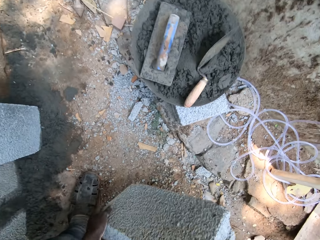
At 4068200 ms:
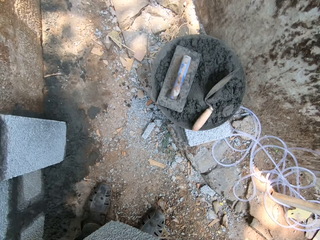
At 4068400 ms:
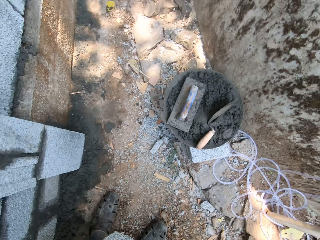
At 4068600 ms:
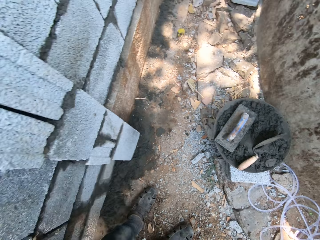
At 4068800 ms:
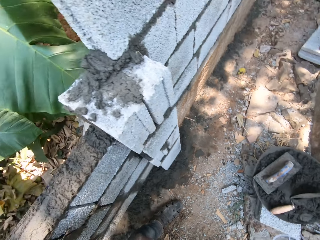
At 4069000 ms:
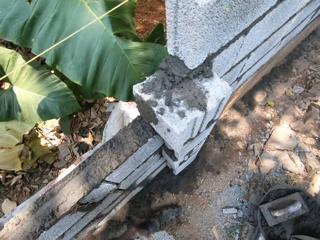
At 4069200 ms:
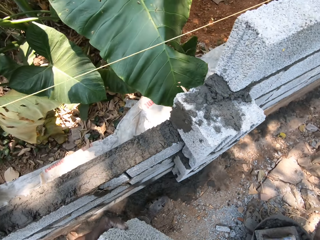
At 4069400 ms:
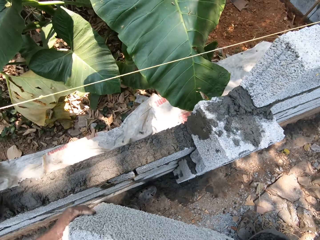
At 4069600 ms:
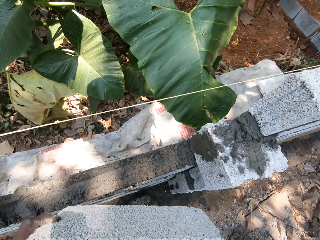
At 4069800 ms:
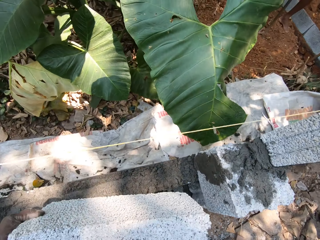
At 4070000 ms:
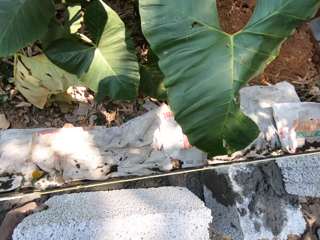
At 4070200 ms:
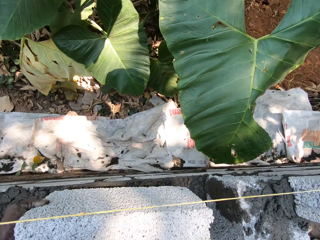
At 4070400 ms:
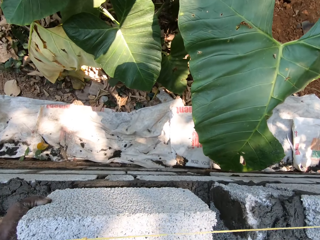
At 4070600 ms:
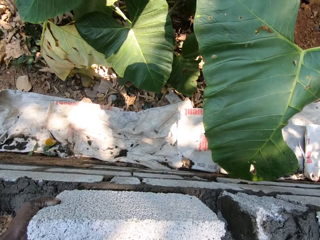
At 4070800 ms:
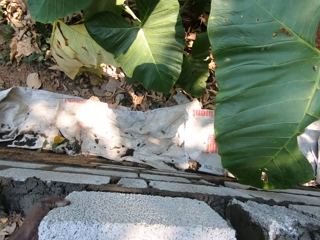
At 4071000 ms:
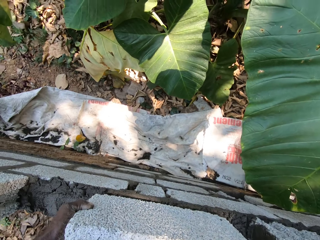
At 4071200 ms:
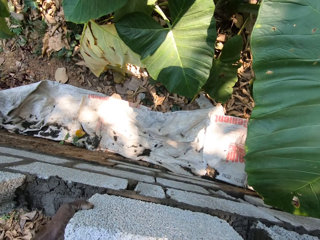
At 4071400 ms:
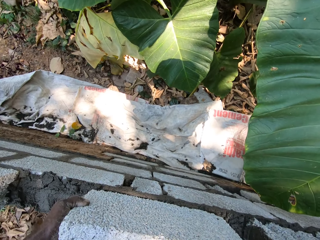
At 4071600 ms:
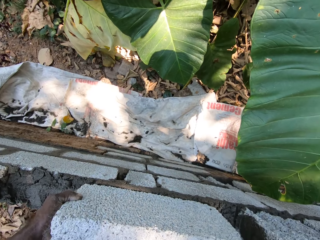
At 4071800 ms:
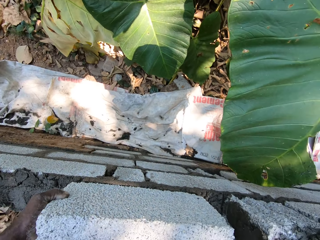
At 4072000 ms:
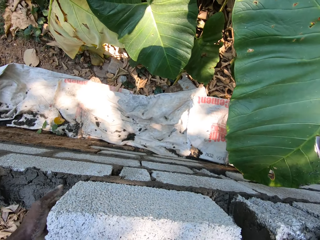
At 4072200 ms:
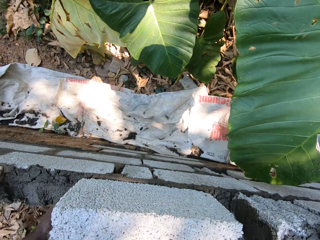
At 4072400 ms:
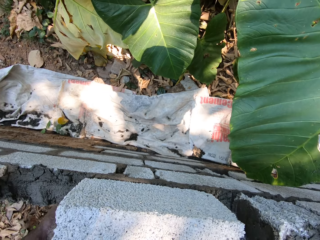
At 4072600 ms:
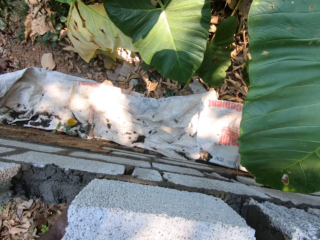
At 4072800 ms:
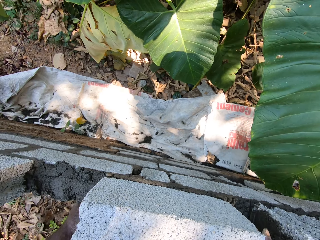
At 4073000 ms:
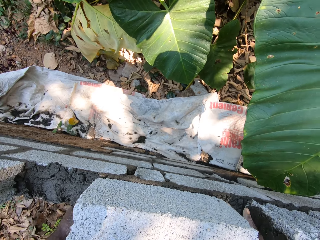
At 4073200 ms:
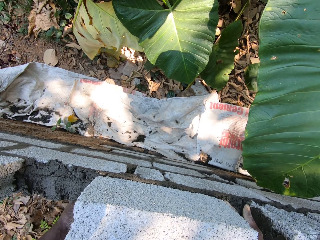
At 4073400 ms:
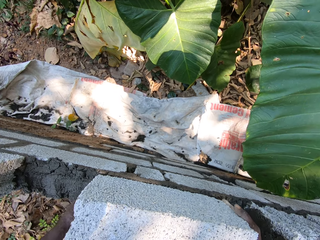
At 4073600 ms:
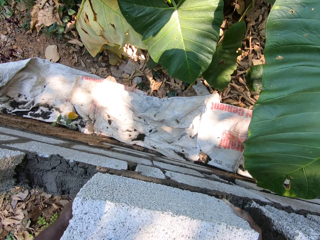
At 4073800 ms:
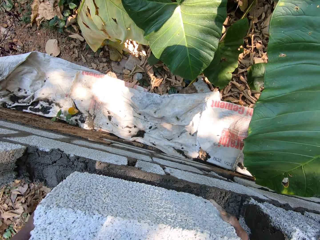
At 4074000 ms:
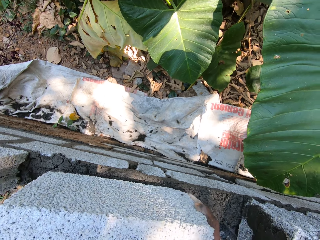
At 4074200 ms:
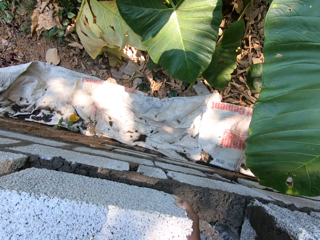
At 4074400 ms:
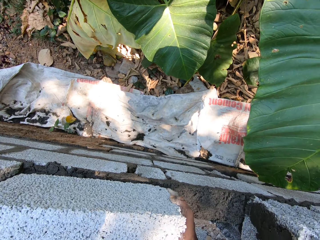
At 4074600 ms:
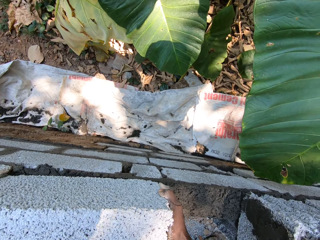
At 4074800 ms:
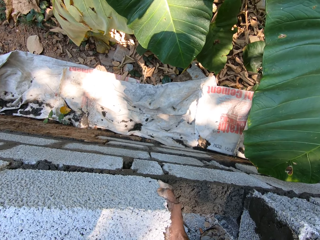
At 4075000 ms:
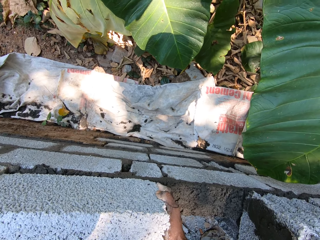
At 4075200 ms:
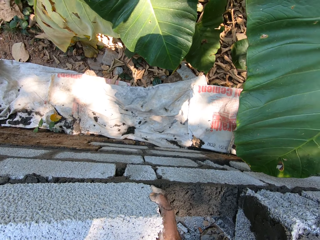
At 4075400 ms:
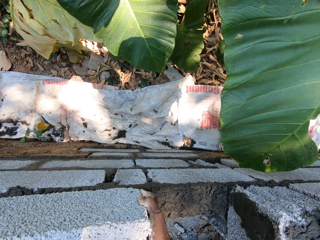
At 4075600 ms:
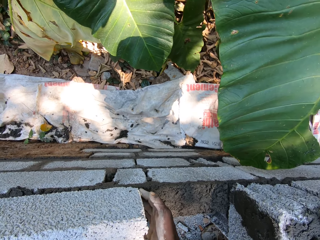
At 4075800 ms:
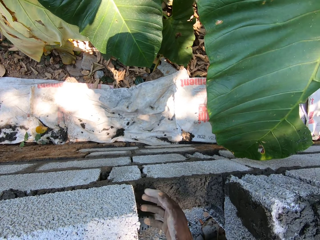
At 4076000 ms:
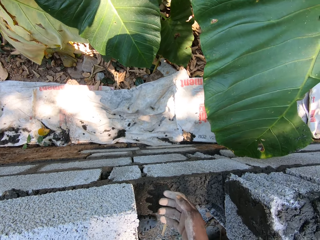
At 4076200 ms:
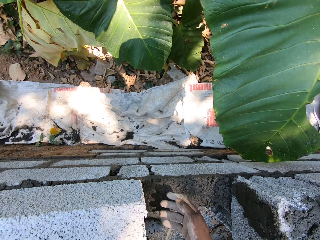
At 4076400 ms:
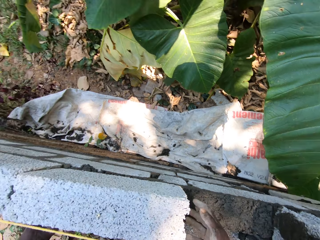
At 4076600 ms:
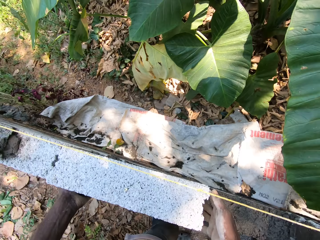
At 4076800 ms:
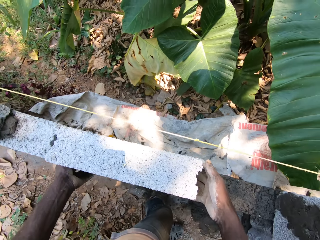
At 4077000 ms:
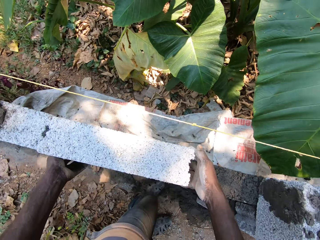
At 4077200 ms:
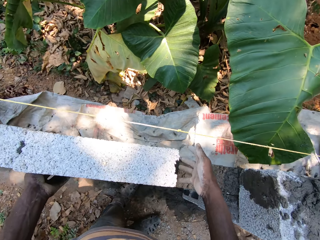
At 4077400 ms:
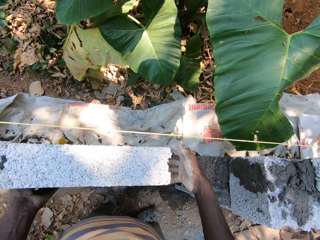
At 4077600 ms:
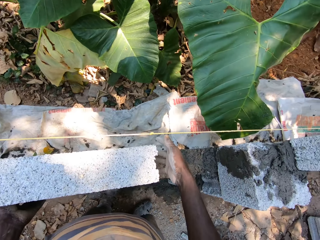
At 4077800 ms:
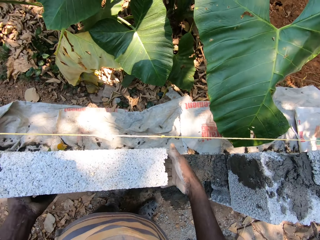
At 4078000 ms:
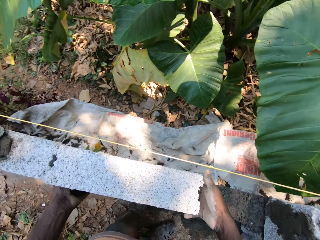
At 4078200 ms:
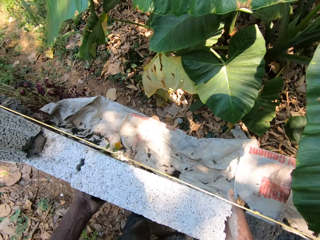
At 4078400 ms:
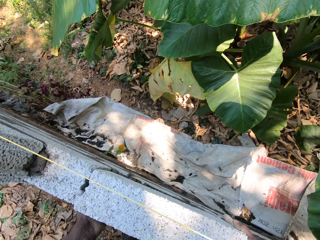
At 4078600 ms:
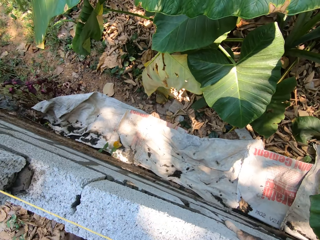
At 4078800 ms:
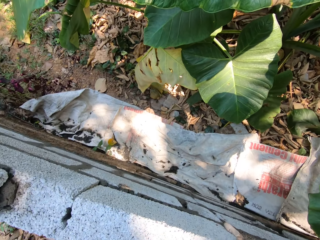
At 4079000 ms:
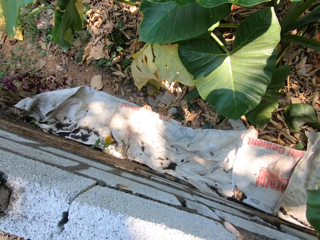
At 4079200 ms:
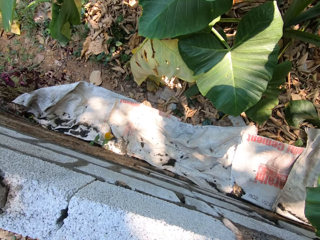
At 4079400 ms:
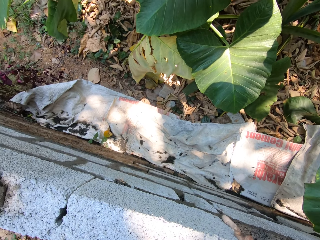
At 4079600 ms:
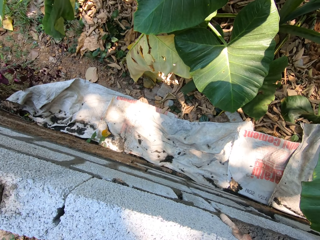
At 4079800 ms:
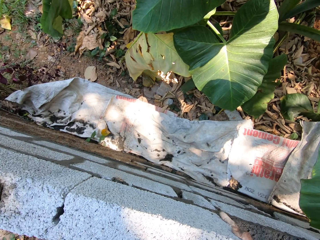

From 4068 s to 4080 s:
The camera wearer lays the brick or concrete block on the wall with both hands. They move the concrete block along the wall.

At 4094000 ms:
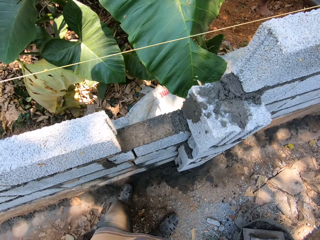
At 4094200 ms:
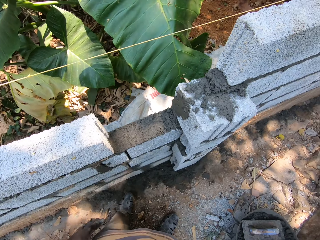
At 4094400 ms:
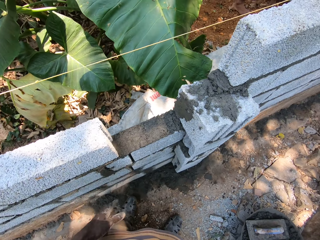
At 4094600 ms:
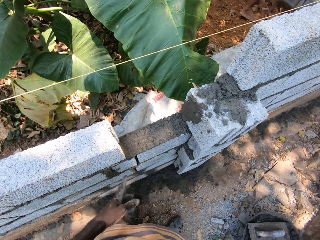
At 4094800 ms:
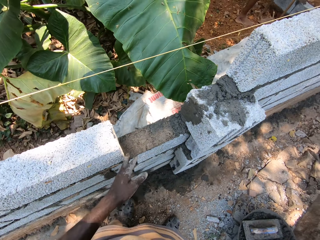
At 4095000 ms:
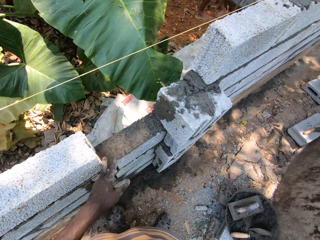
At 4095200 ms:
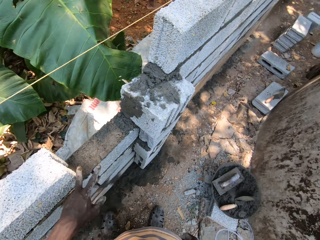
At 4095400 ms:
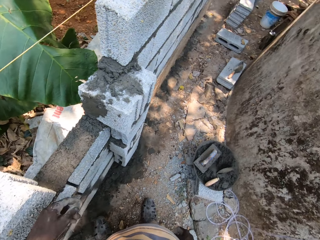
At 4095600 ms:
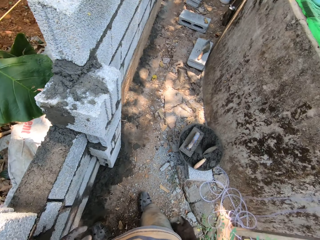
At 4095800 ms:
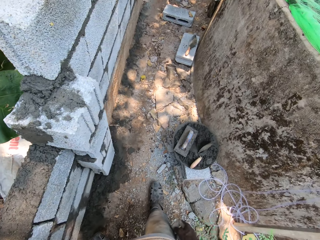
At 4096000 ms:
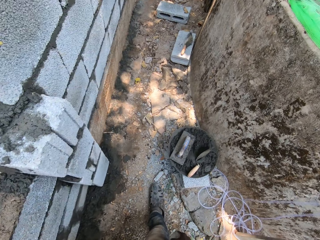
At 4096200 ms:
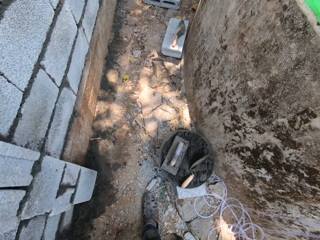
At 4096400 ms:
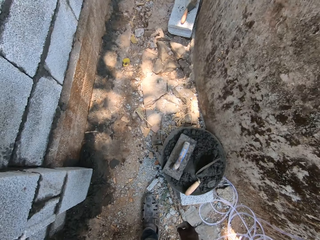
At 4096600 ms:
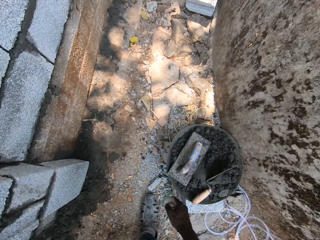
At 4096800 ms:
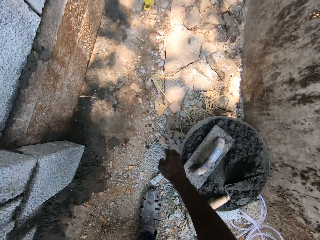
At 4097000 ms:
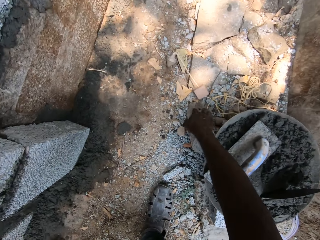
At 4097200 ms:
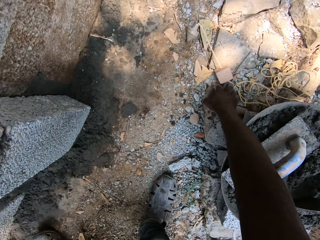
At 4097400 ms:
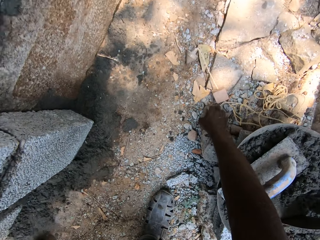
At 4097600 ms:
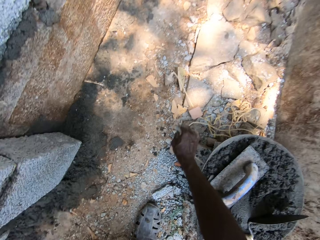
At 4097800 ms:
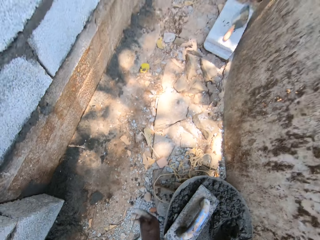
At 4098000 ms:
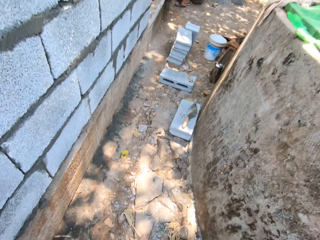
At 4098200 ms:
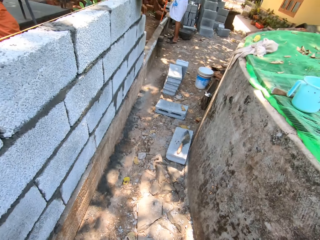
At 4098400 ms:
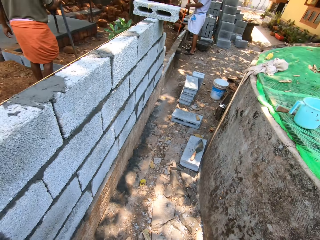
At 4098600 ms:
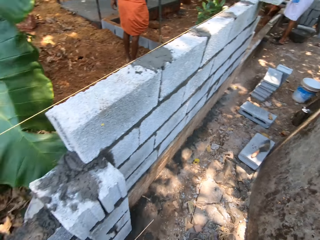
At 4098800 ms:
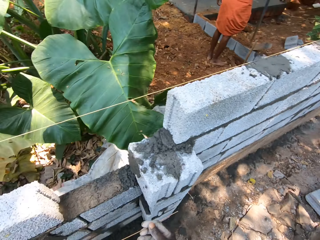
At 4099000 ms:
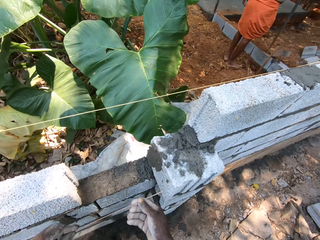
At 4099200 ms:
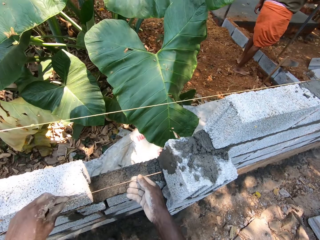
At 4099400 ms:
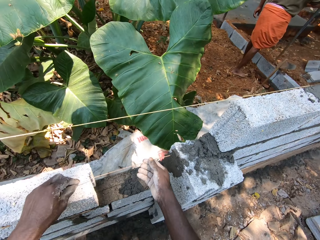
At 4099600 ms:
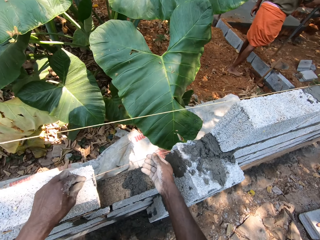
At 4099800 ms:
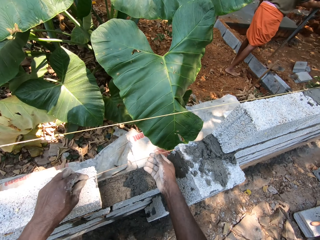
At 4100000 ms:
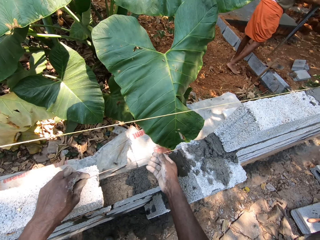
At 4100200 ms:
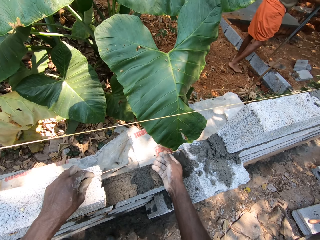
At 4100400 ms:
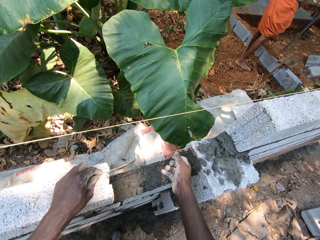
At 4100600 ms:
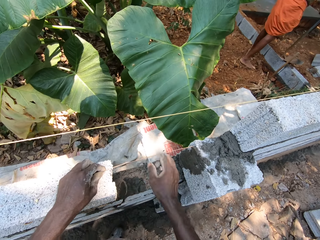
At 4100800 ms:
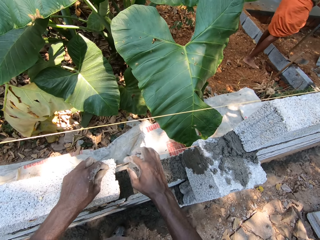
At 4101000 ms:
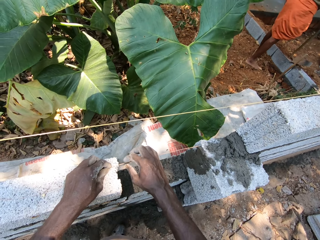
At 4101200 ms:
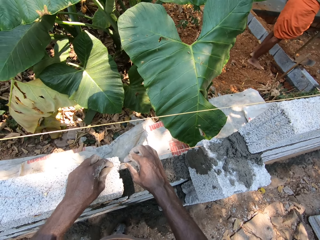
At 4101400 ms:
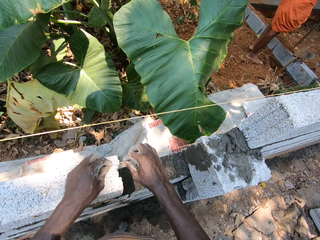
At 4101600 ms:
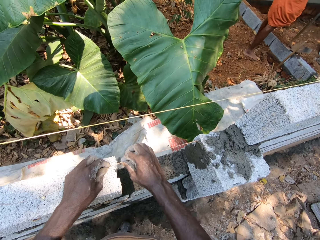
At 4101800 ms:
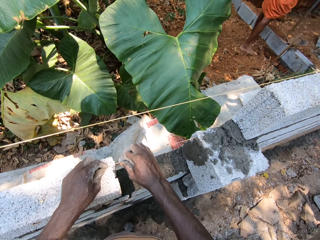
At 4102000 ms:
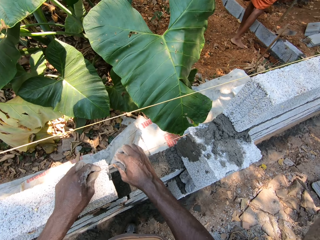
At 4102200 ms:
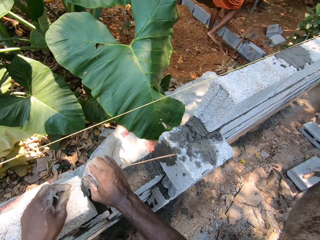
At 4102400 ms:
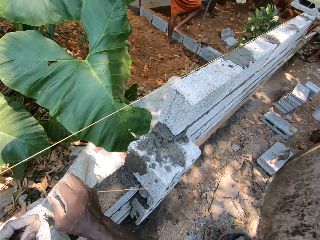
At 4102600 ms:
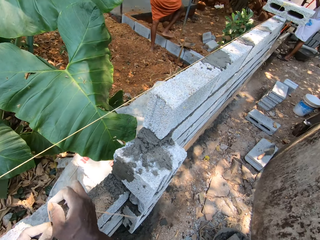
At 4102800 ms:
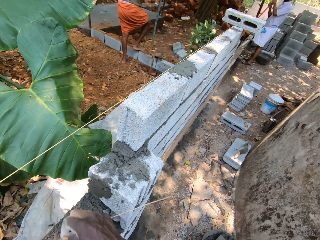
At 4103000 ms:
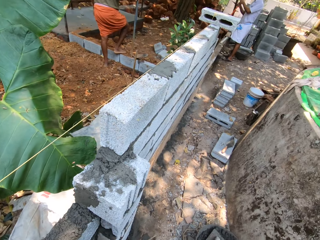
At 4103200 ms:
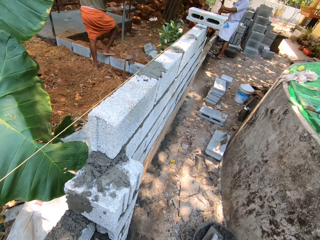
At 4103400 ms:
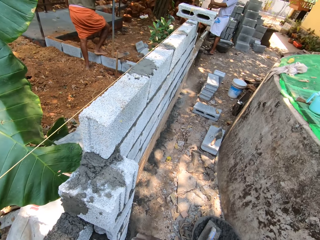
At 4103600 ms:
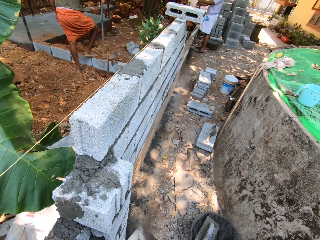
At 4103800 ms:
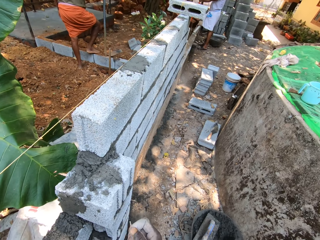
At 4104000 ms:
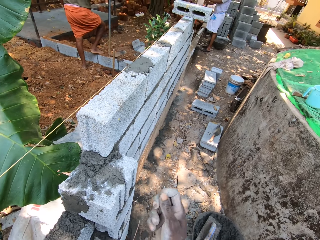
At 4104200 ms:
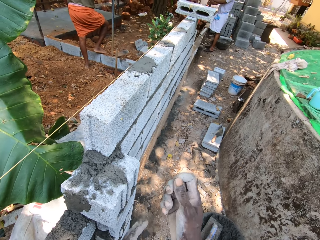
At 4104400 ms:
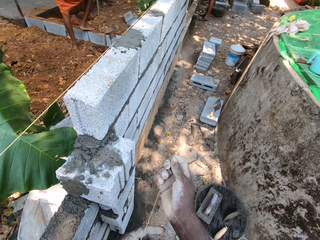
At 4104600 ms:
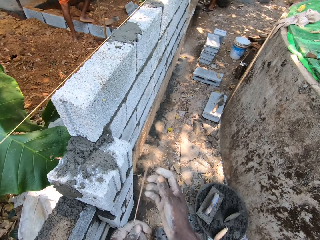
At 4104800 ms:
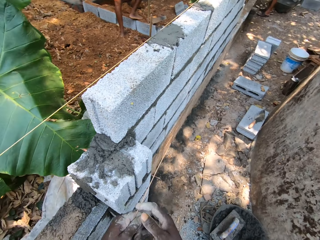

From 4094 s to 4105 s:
The camera wearer moves around. He picks a stick of broom from the ground with his right hand. He picks a thread. He measures a portion on the wall with the stick of broom in both hands. He rests the thread on the concrete block. He breaks the stick of broom with both hands. He removes the thread on the concrete block.
